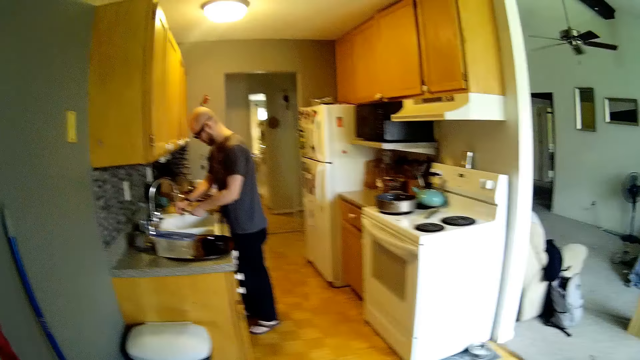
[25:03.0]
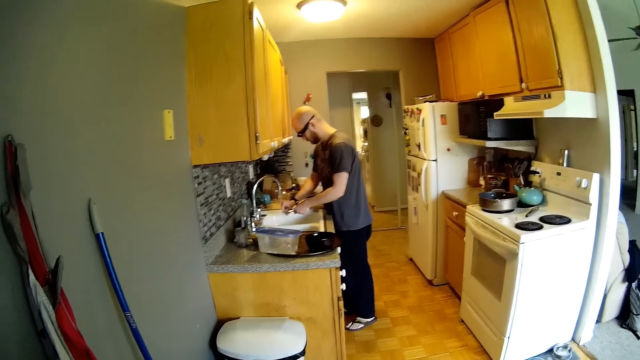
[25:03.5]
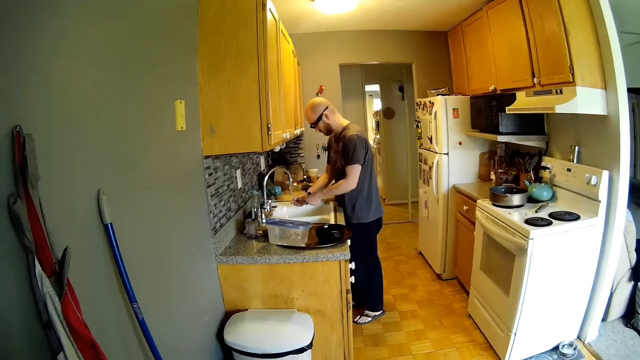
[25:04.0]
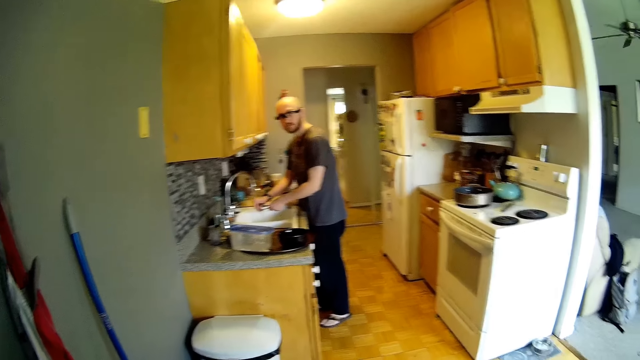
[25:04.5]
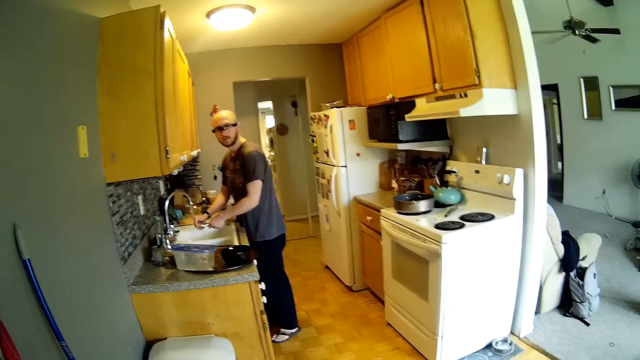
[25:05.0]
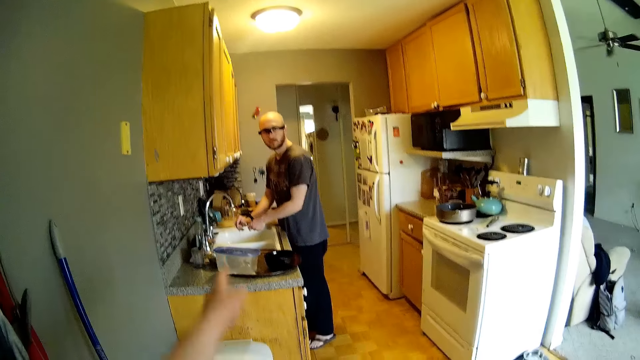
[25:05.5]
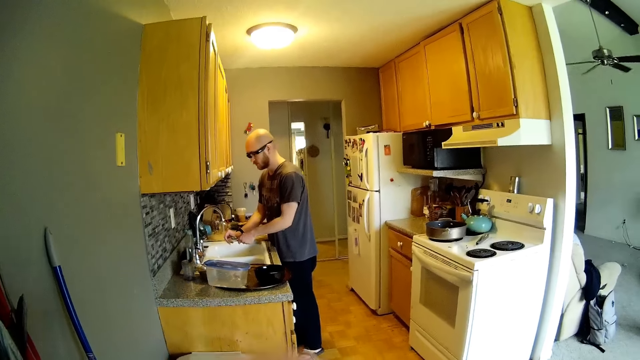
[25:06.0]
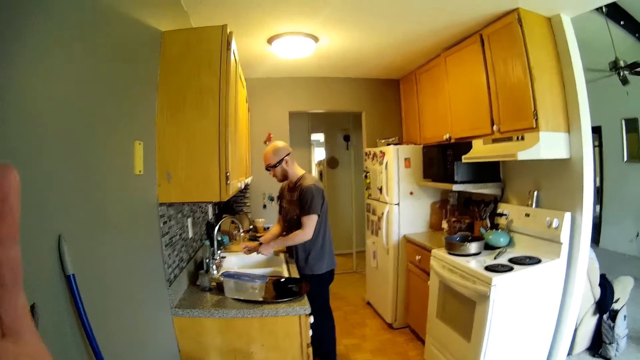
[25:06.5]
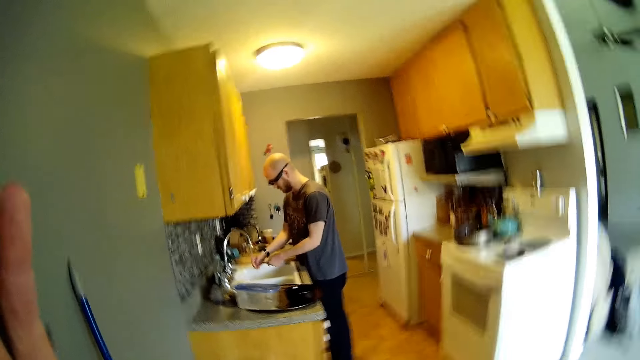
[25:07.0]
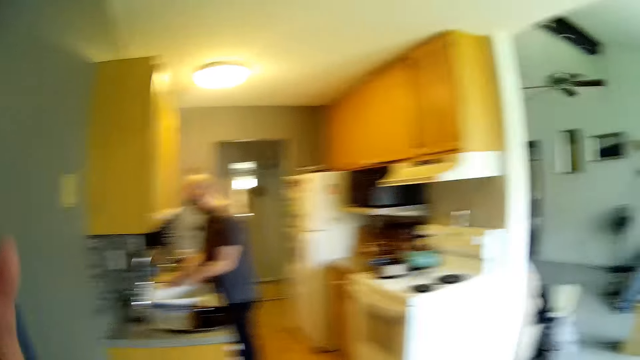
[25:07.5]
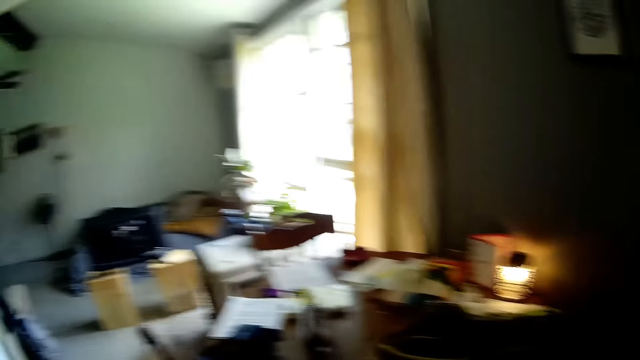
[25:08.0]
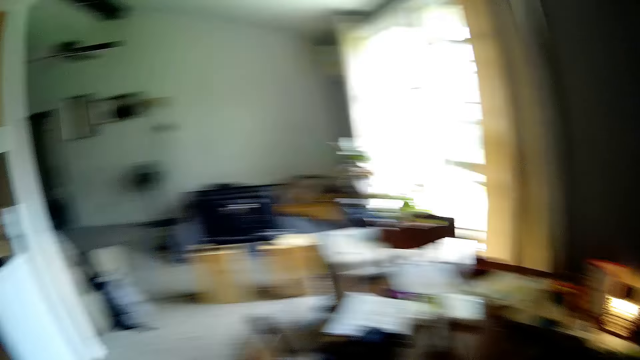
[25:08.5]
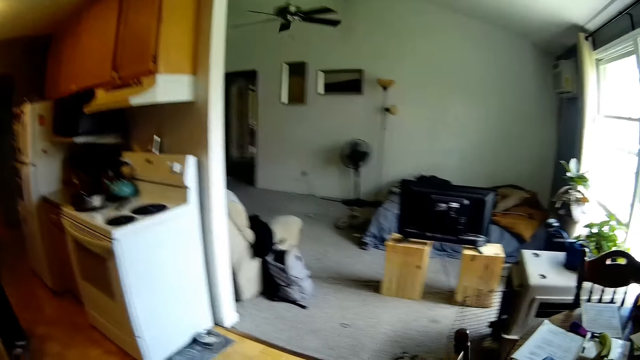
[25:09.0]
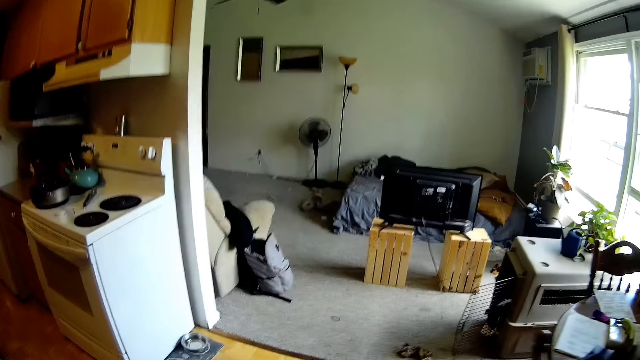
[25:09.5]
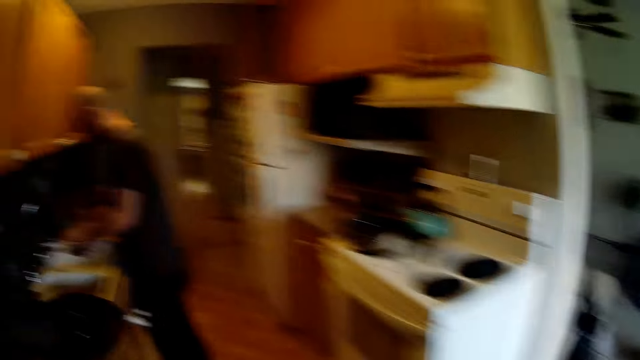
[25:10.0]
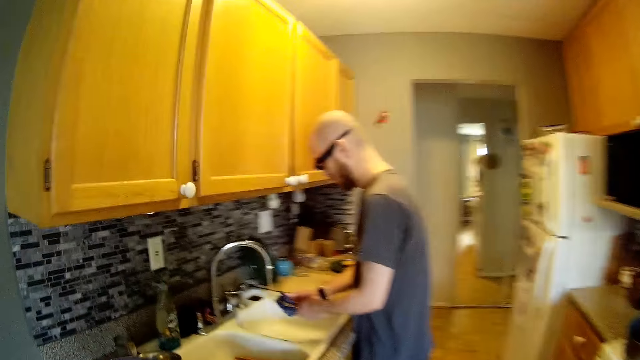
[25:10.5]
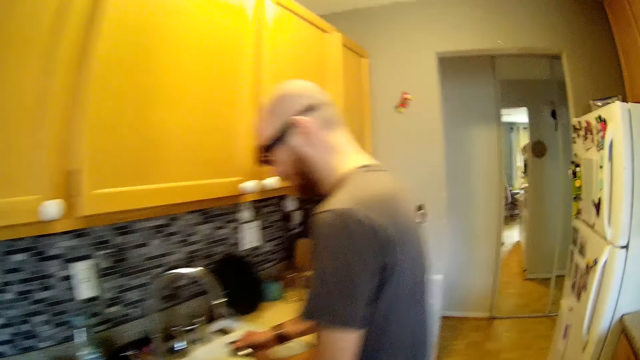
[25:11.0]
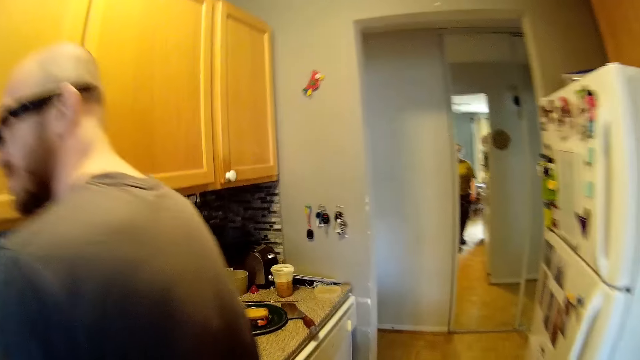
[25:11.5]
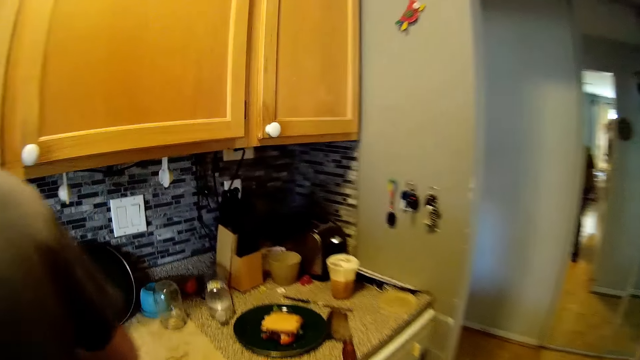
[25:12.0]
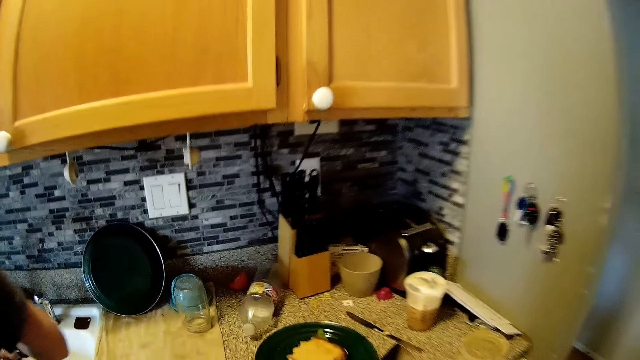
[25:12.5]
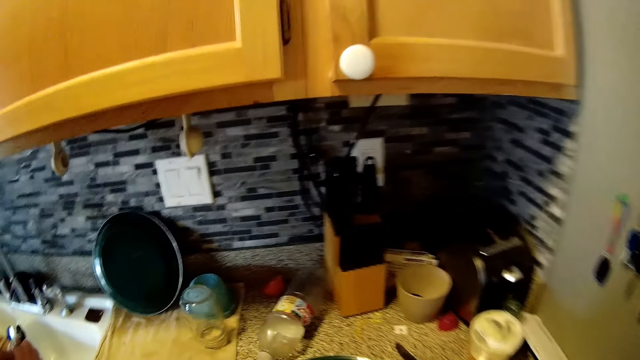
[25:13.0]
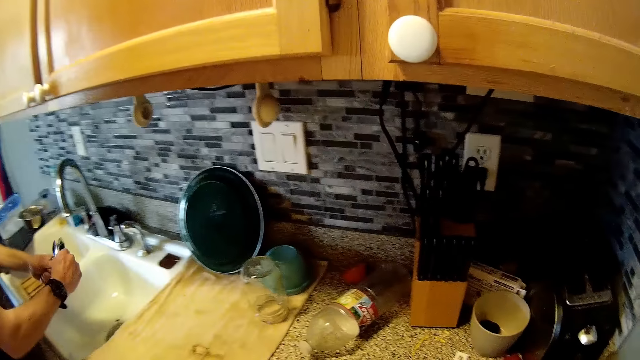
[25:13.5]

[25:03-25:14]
The camera wearer talks to a man and points at the man. They raise a hand, turn and walk. The man talks to the camera wearer.

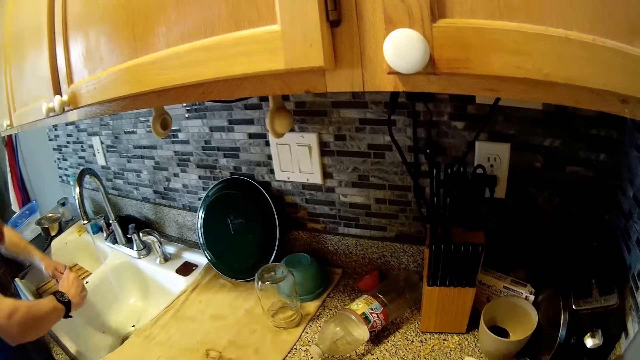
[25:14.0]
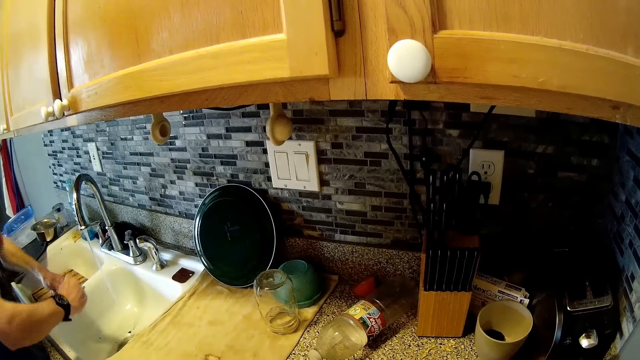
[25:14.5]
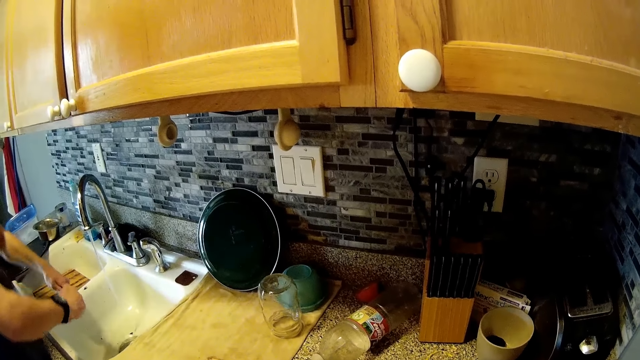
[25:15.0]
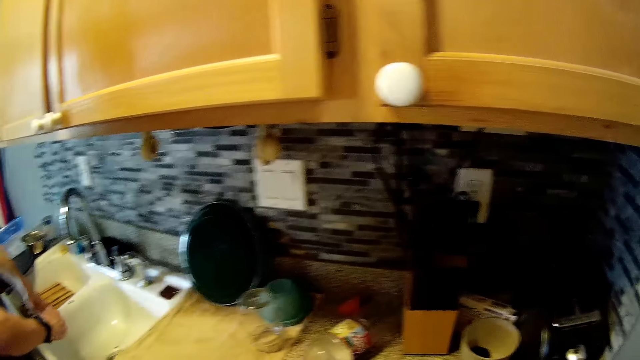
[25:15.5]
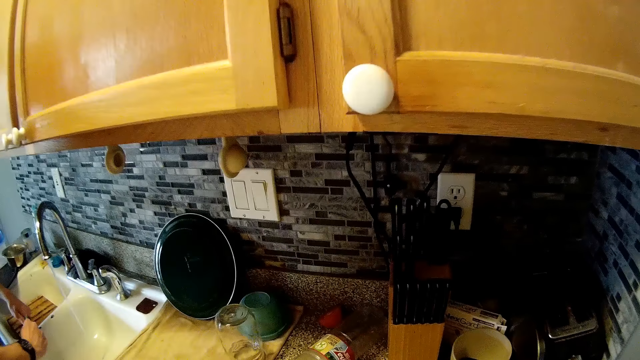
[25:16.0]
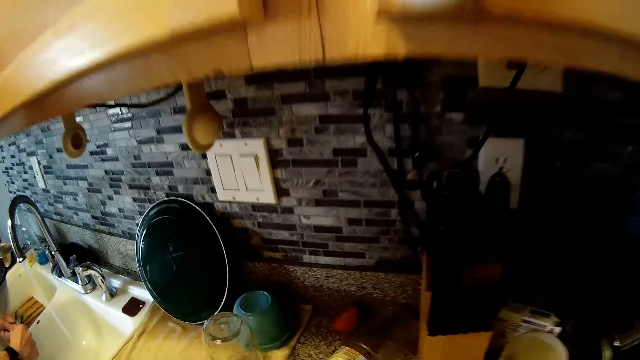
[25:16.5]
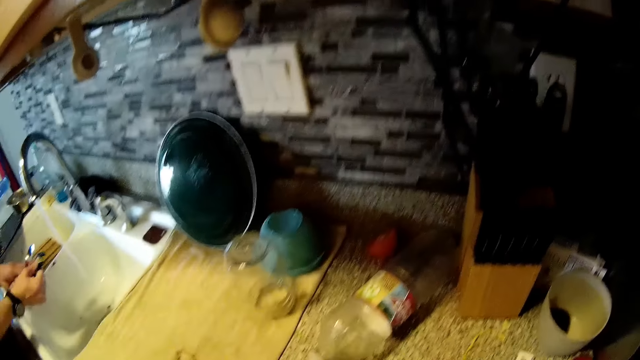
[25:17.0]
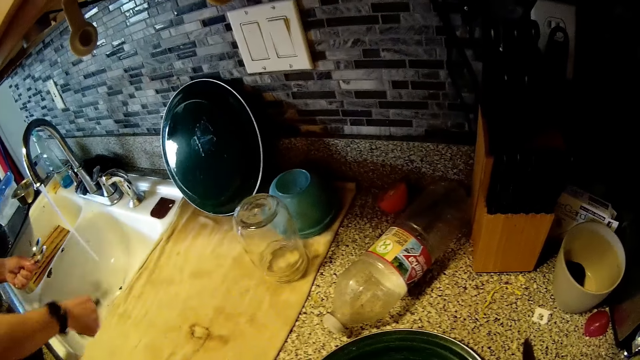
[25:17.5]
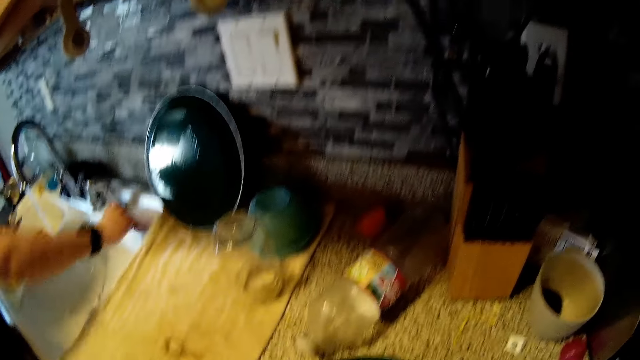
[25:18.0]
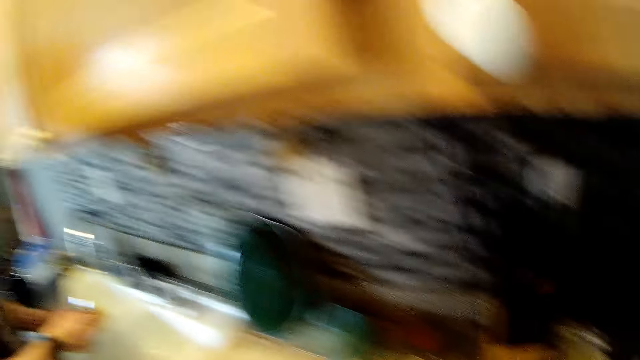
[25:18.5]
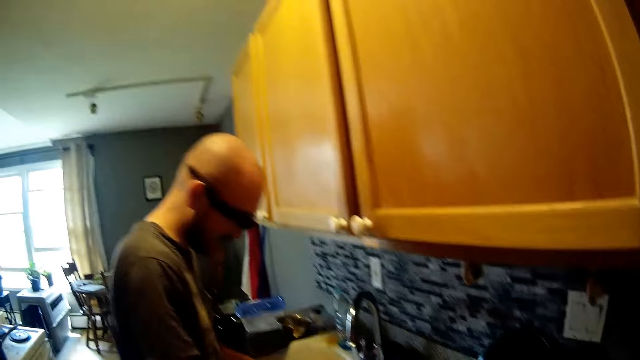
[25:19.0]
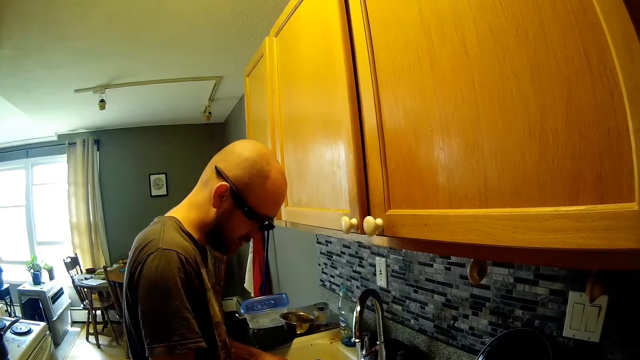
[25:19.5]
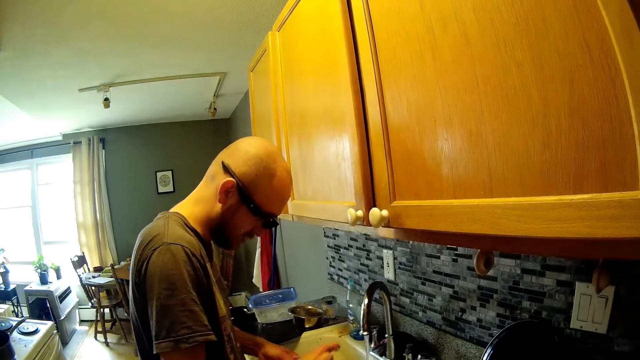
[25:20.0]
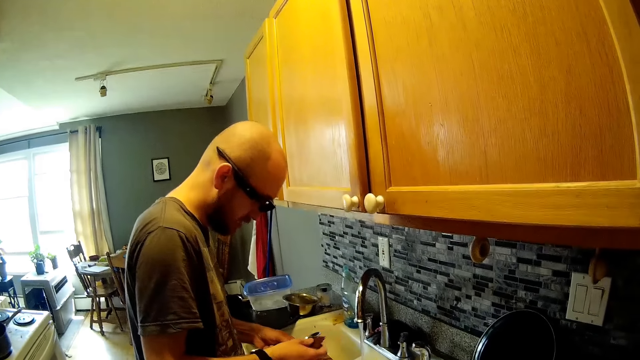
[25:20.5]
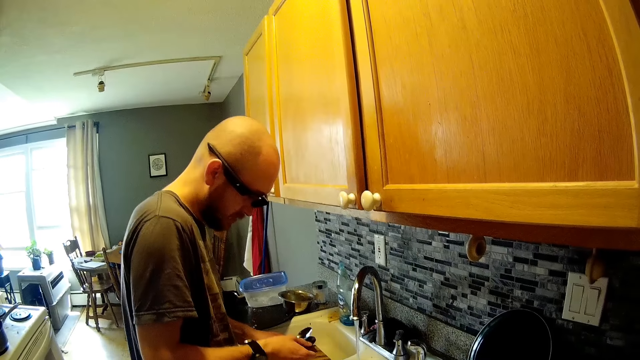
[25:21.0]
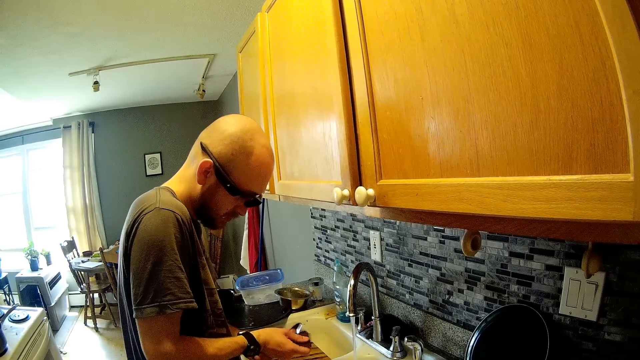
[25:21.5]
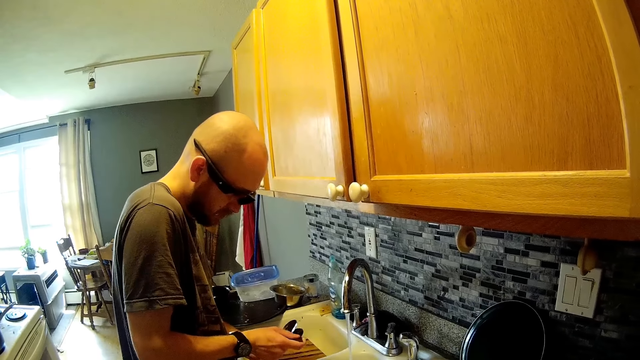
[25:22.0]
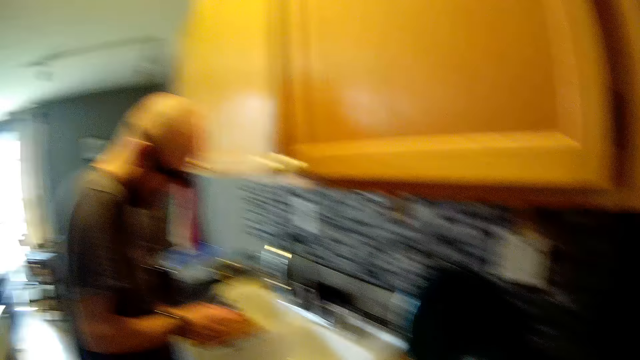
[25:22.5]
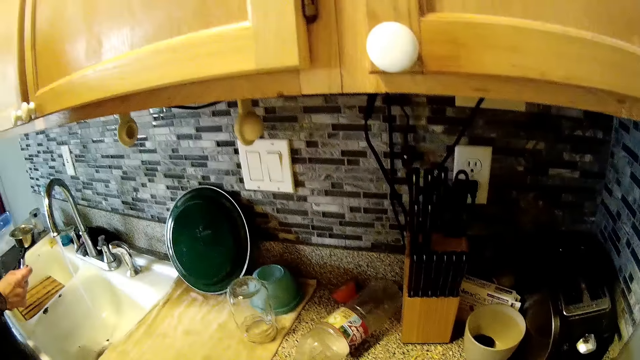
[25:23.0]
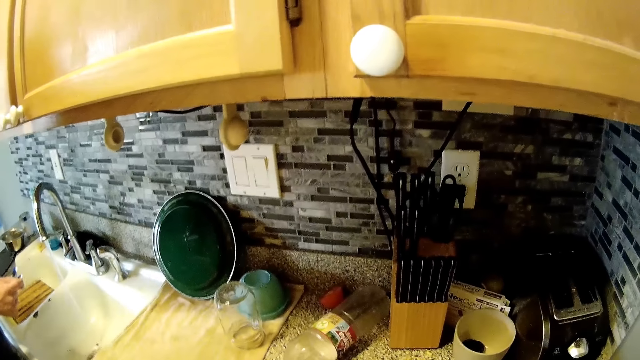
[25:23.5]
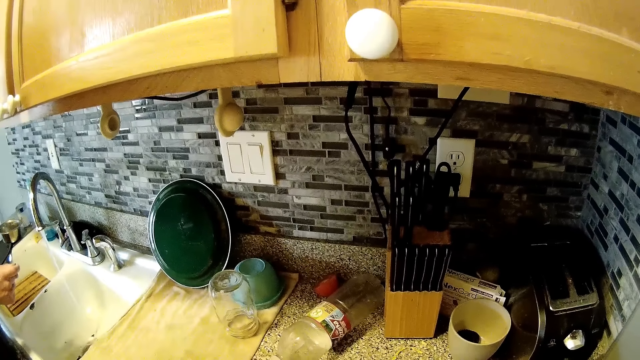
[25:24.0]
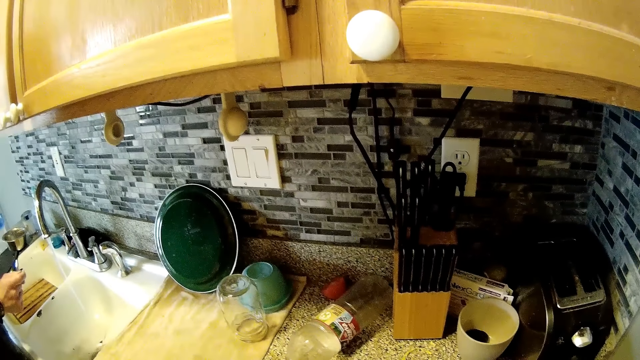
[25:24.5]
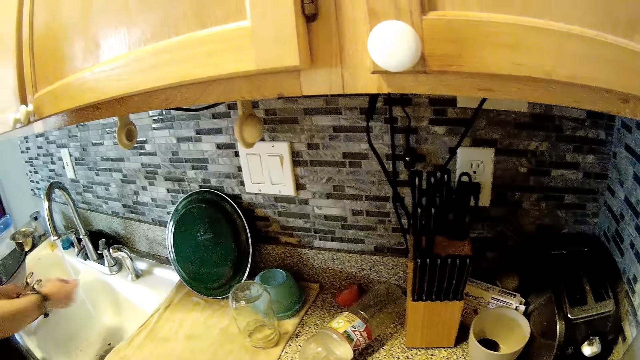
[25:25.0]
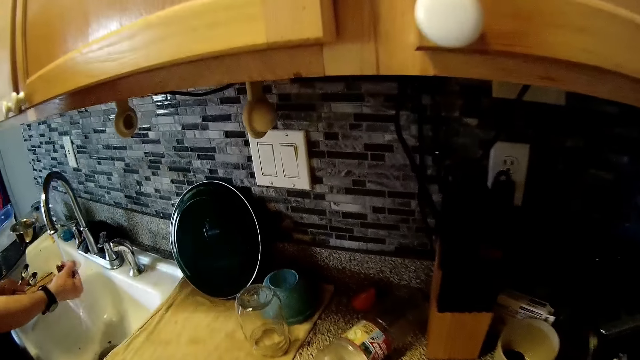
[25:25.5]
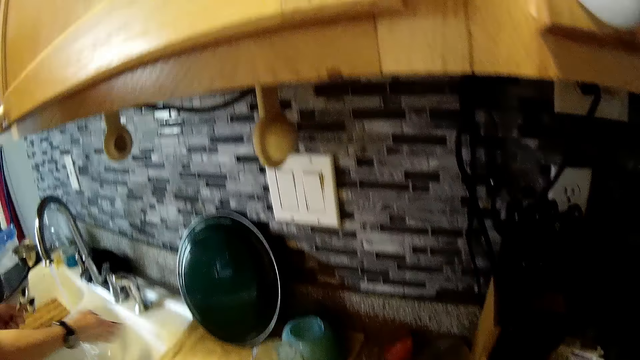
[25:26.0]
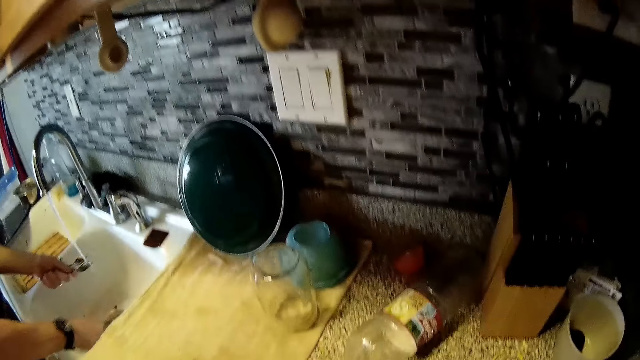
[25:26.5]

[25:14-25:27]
The camera wearer talks to a man. The man drops the sponge in the sink with his right hand. The man picks the sponge on the sink with his right hand. The man washes spoons with the sponge in his right hand. The man rinses the sponge in the sink with his right hand. The man drops the sponge on the sink with his right hand. The man rinses the spoons in the sink with his hands.
